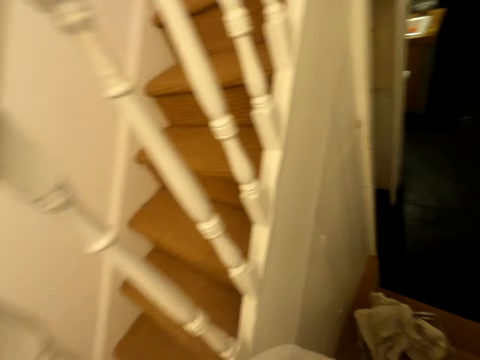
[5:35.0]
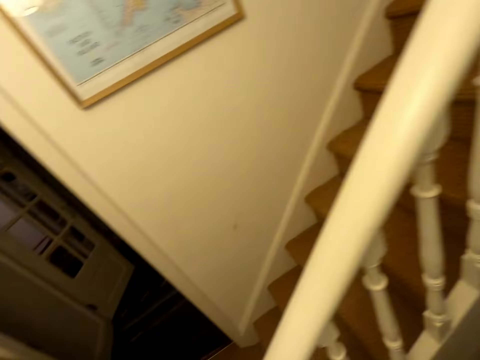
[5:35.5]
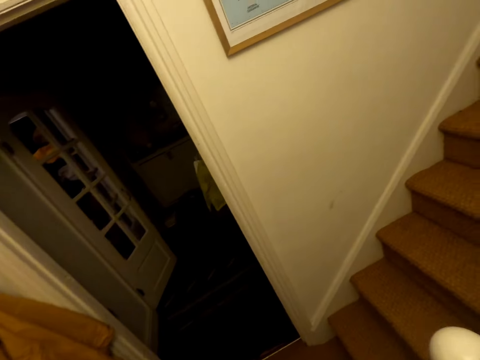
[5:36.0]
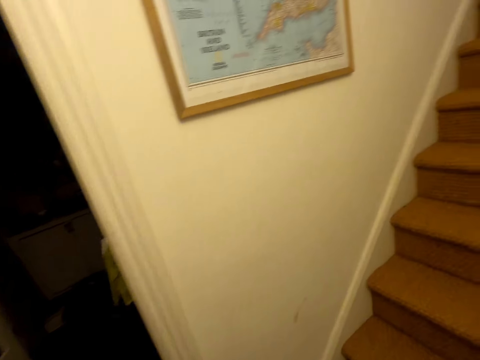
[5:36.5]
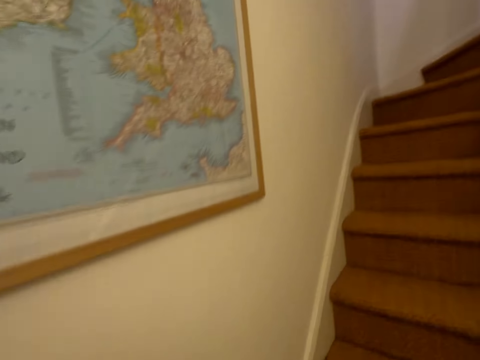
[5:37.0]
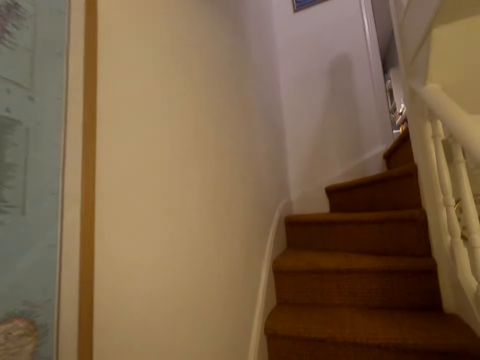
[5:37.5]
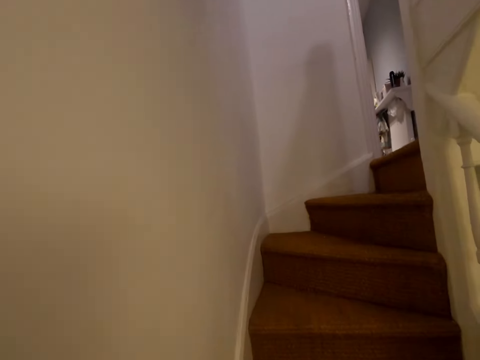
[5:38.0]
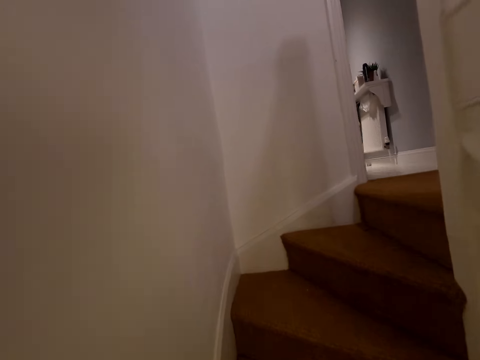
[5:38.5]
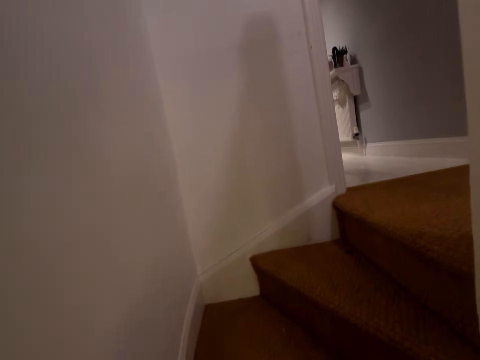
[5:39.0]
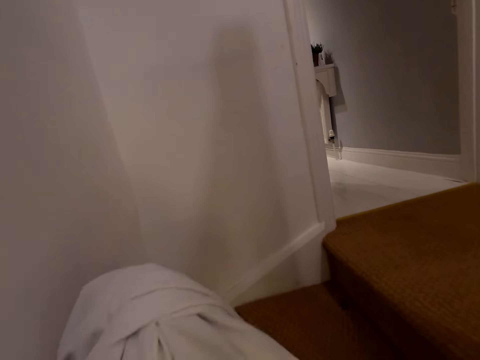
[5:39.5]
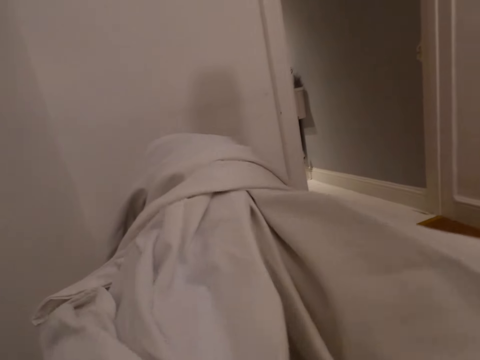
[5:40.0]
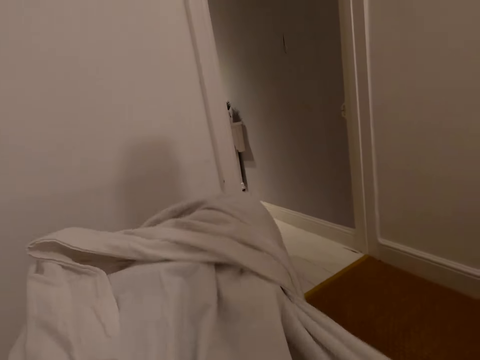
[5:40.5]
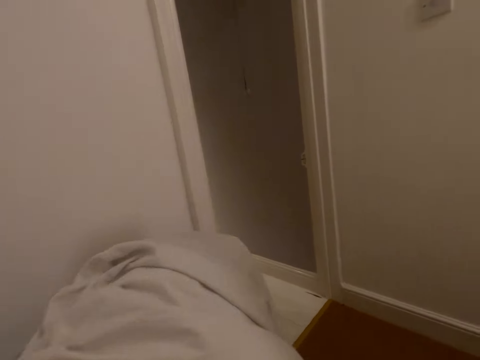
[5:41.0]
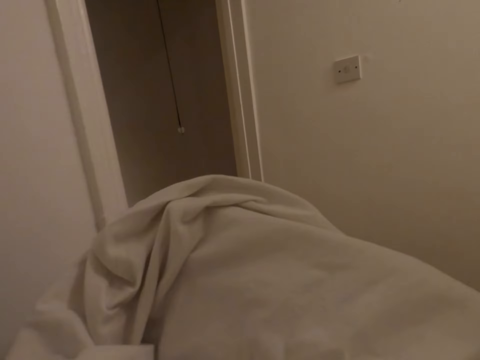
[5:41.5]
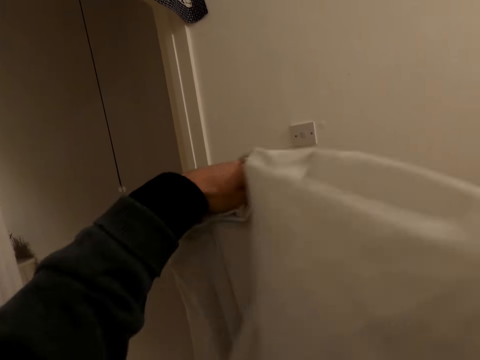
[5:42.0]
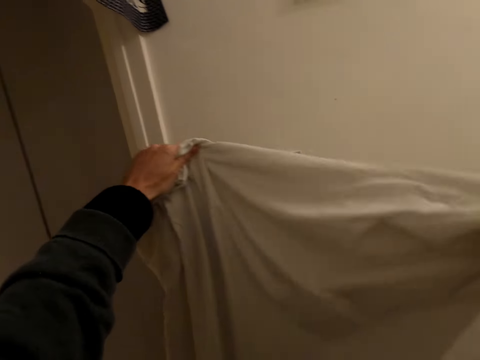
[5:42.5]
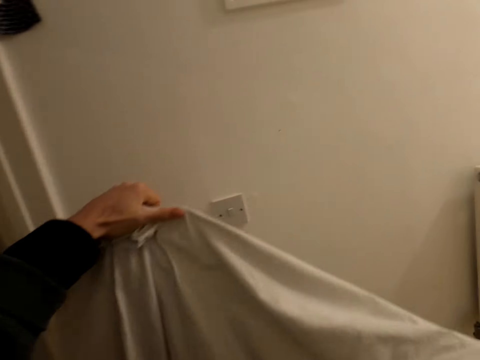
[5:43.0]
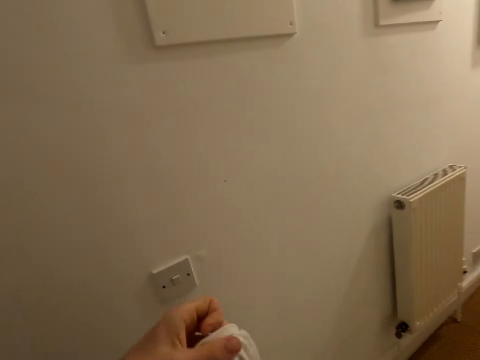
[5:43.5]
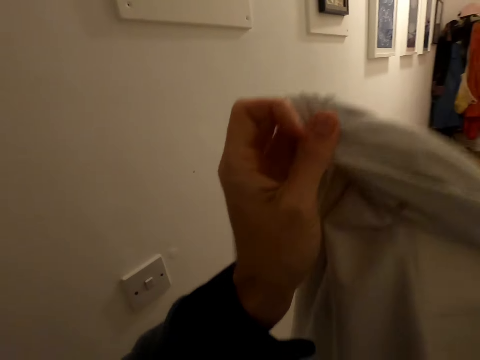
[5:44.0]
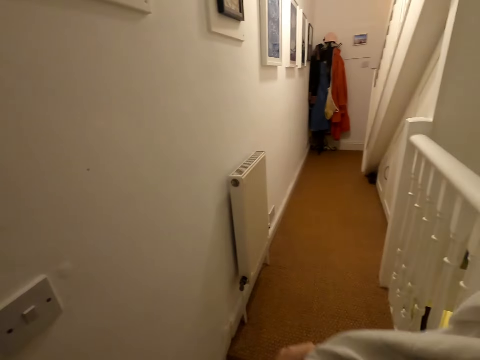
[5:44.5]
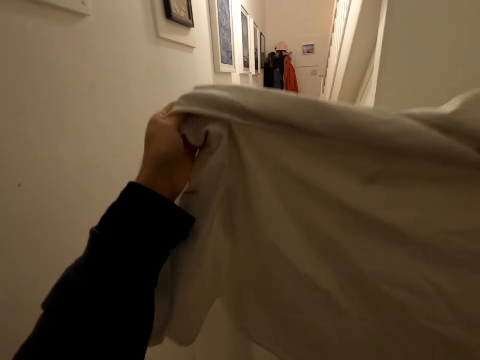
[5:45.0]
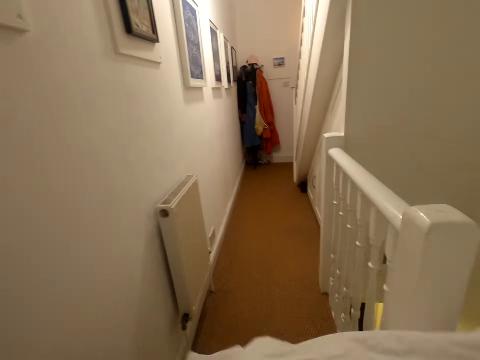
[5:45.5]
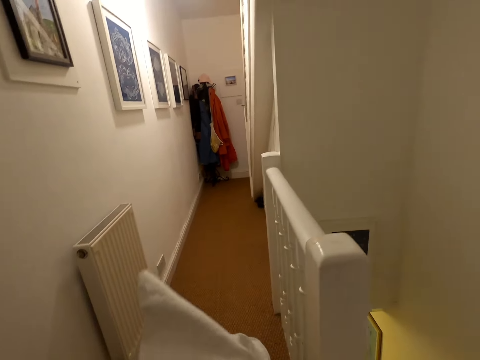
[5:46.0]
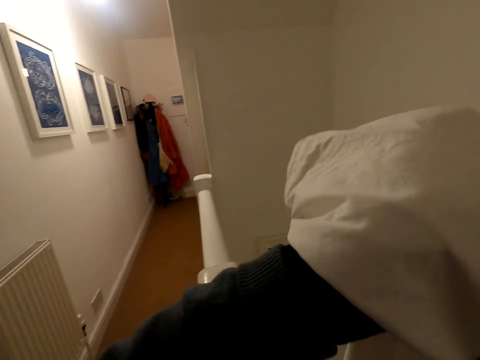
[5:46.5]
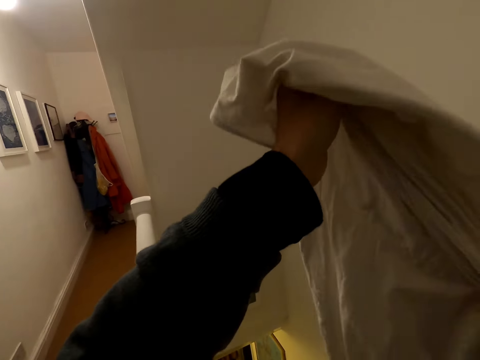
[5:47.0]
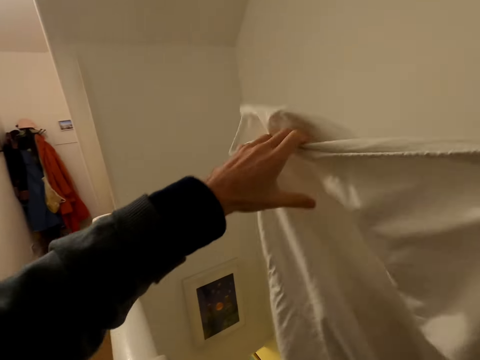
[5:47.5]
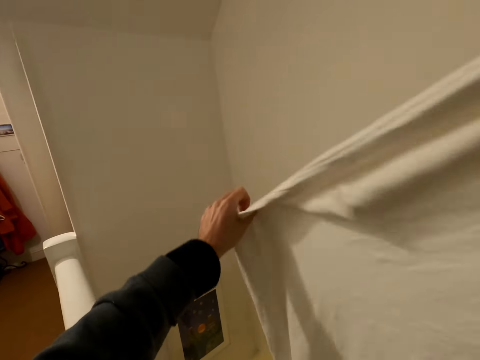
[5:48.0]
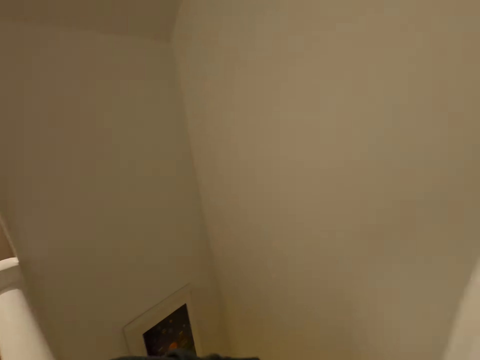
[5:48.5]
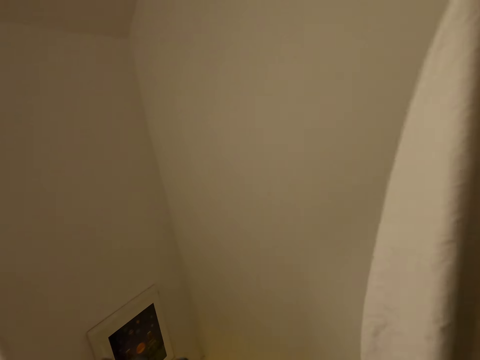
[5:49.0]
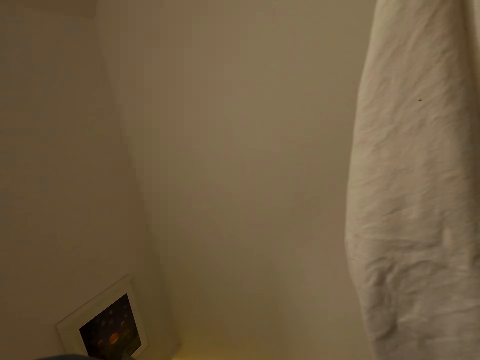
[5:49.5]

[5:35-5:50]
The camera wearer climbs the stairs. They turn around. They unfold the sheet. They hold the bedsheet. They walk around the house. They align the bedsheet. They lift the bedsheet. They align the bedsheet.

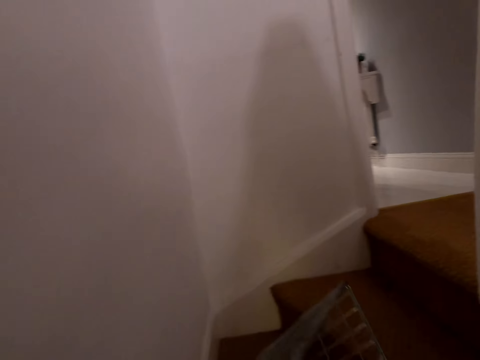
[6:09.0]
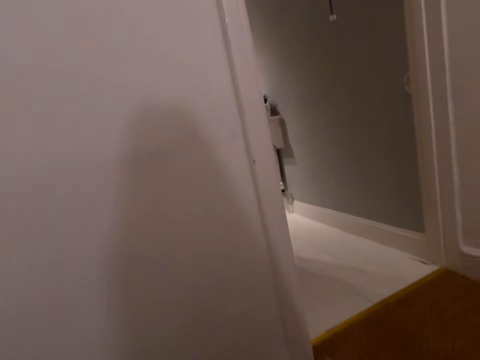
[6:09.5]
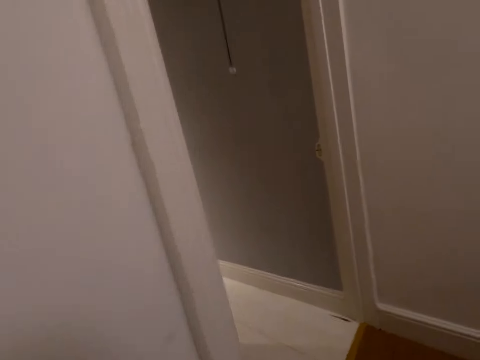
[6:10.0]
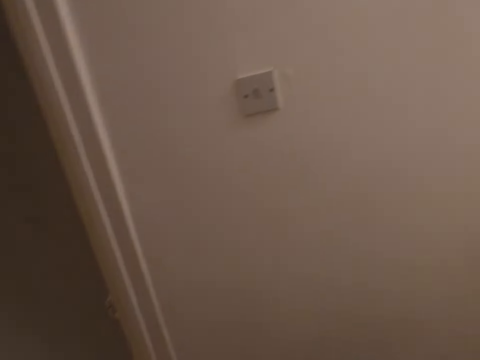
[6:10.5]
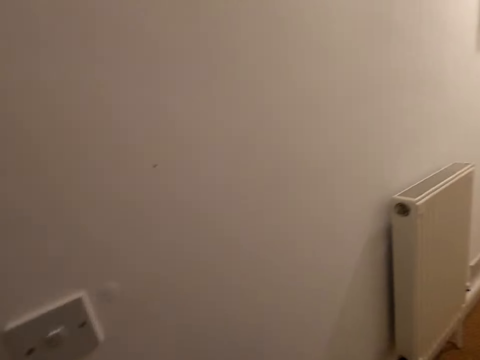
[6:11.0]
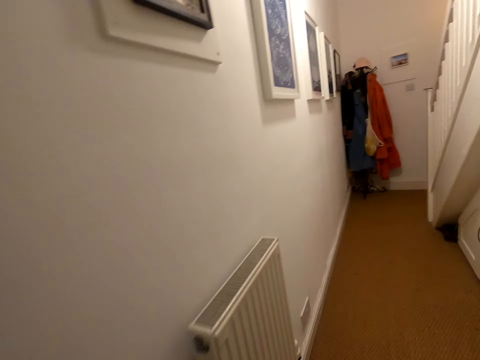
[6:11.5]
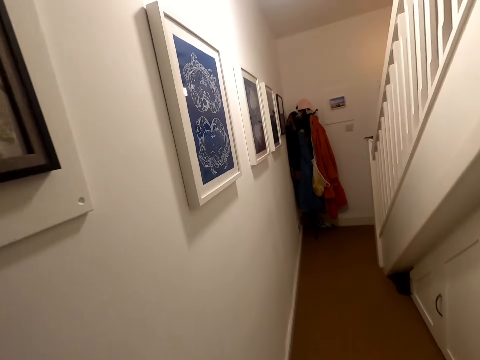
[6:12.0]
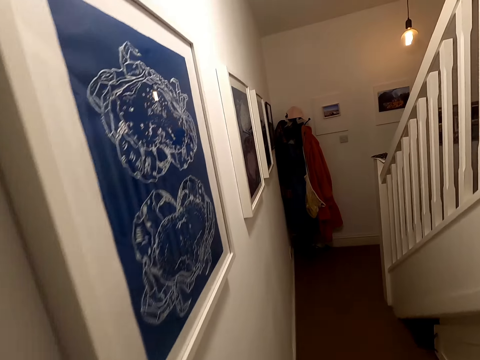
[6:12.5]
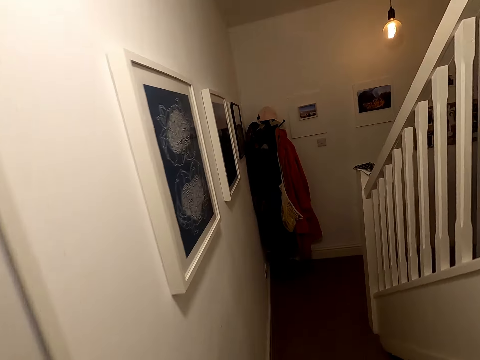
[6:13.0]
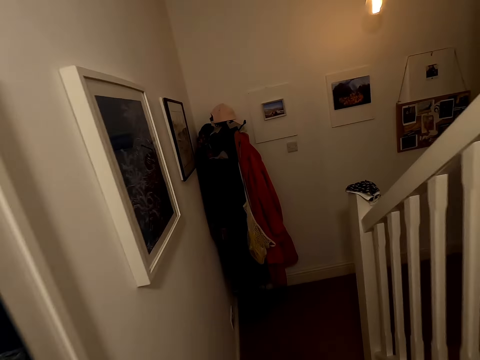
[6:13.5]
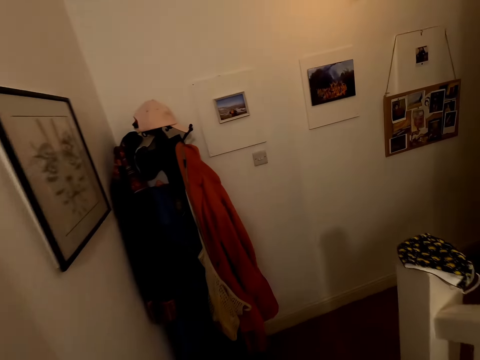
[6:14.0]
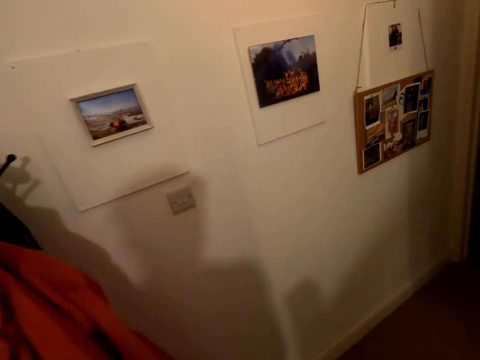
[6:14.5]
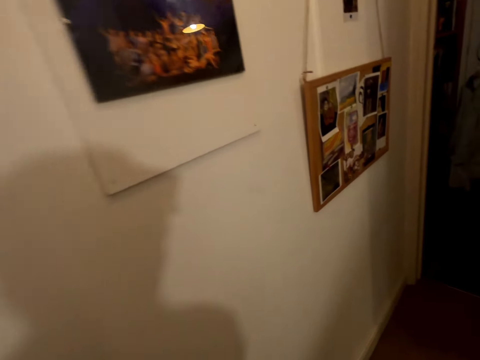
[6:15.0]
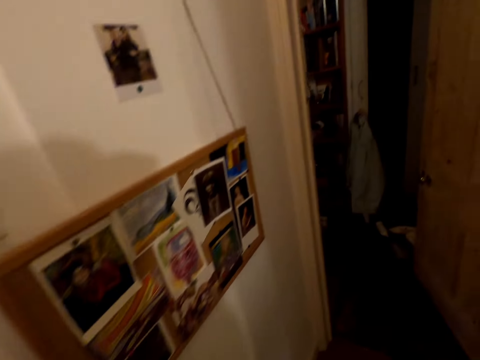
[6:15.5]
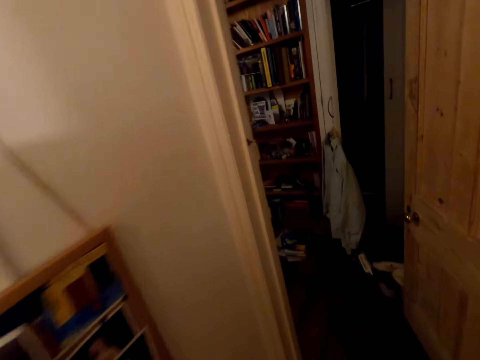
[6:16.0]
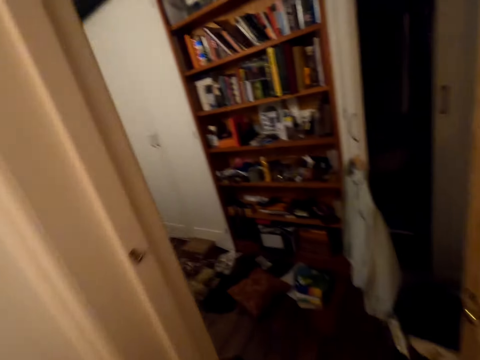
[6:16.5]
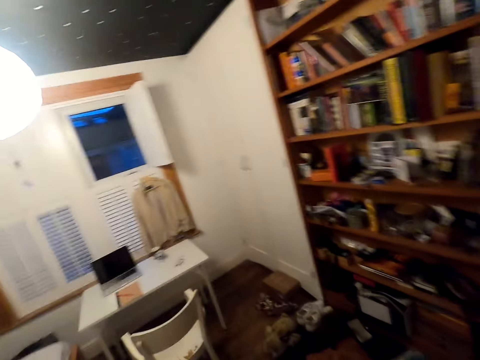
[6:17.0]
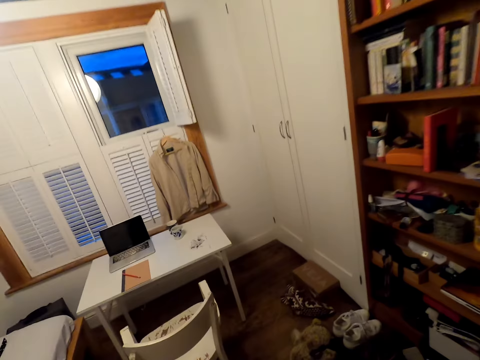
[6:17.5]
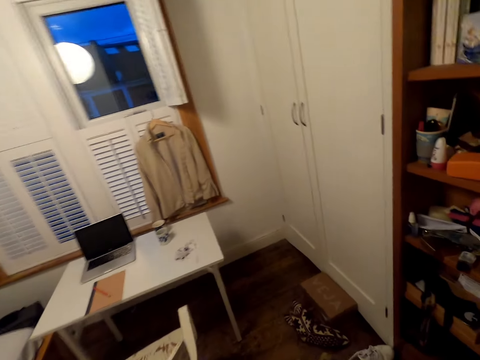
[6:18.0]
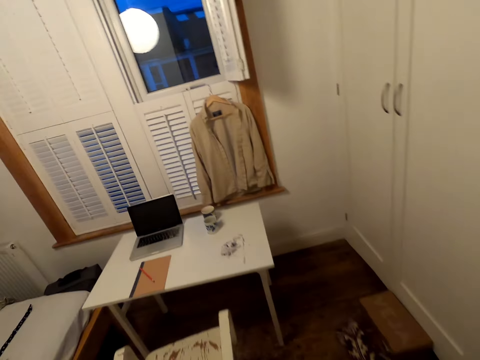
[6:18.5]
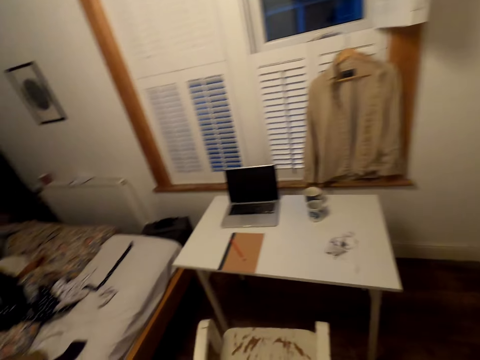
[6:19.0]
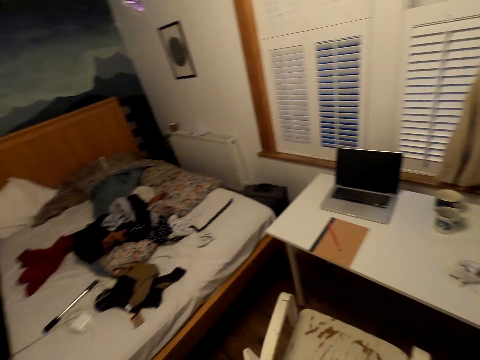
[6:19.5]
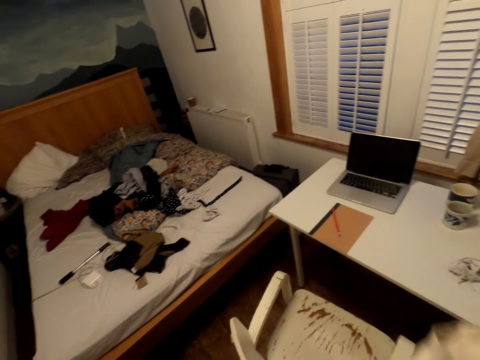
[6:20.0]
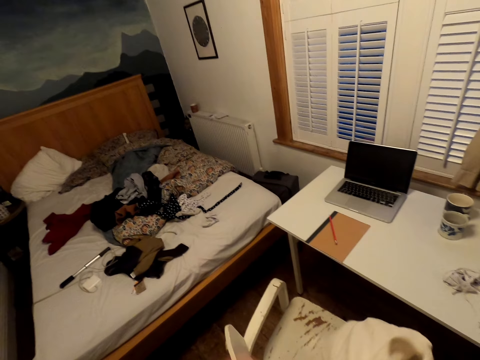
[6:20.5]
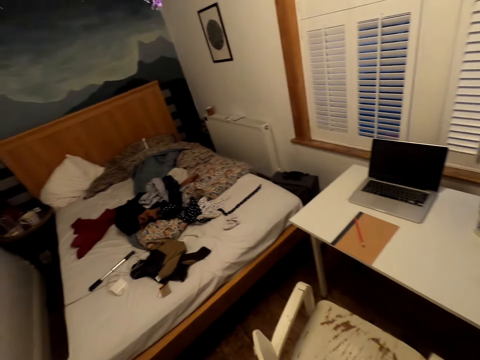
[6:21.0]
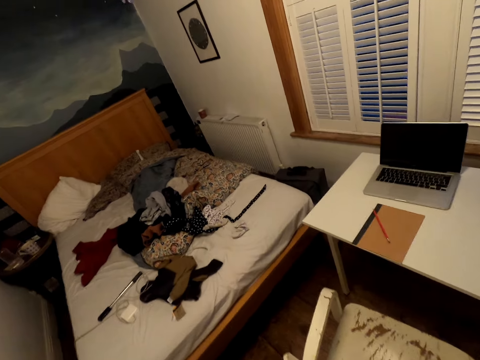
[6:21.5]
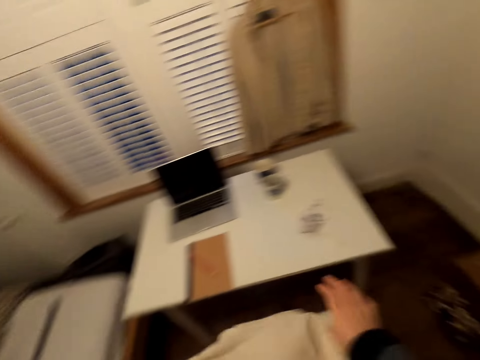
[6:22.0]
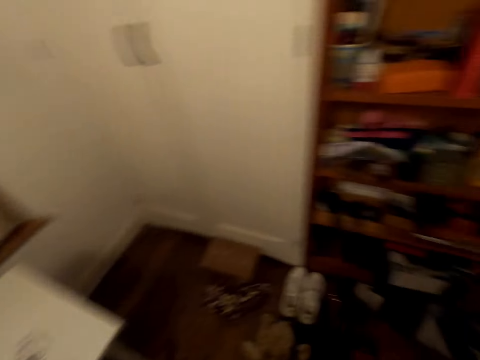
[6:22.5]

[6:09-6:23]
The camera wearer turns right. They walk around the house. They walk around a room. They look around.
